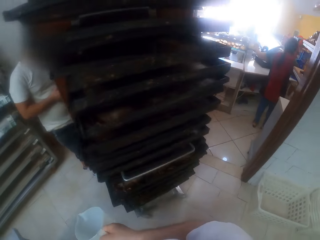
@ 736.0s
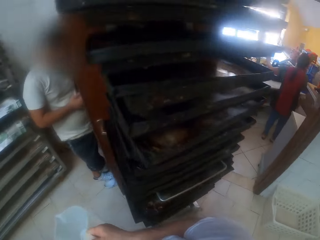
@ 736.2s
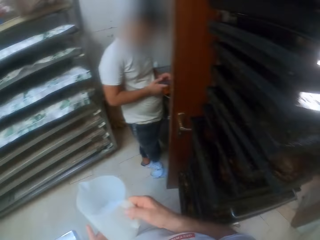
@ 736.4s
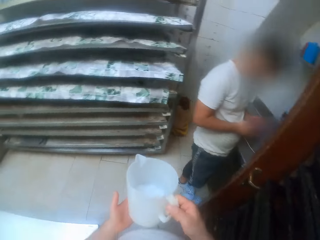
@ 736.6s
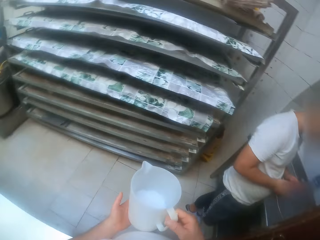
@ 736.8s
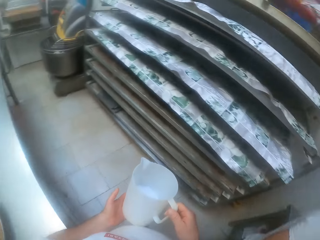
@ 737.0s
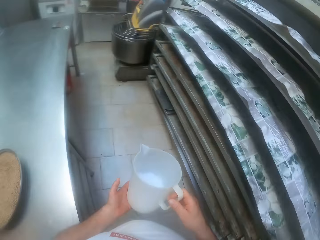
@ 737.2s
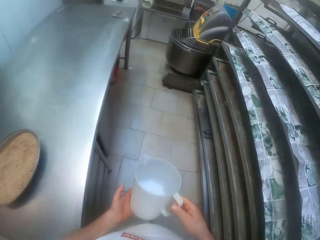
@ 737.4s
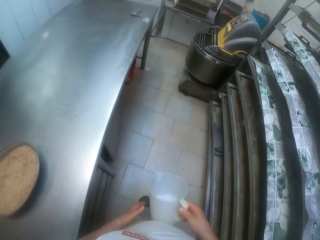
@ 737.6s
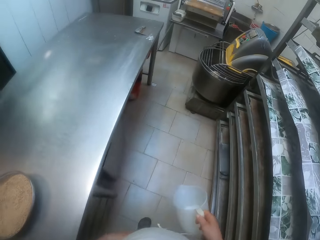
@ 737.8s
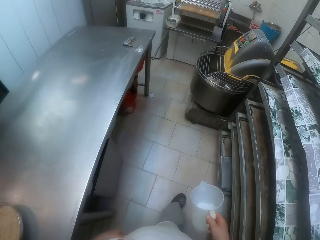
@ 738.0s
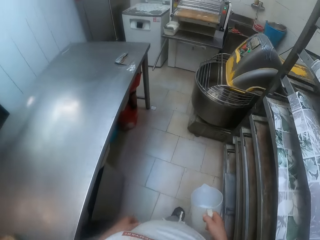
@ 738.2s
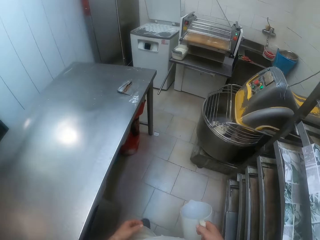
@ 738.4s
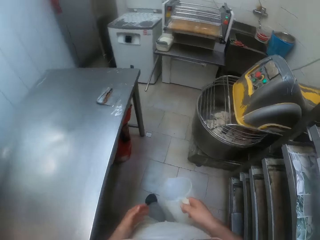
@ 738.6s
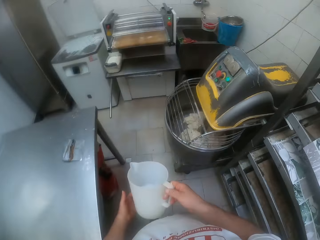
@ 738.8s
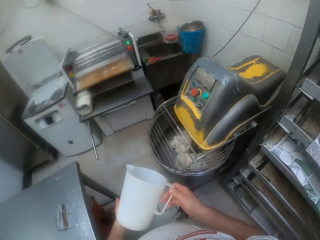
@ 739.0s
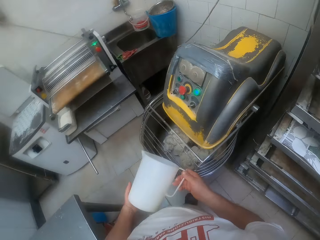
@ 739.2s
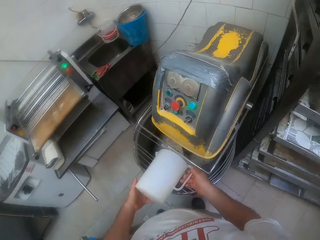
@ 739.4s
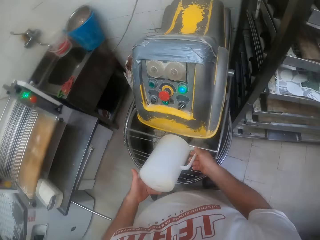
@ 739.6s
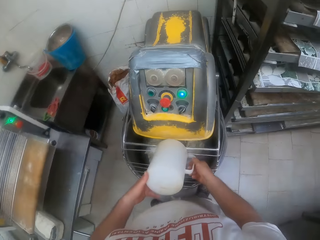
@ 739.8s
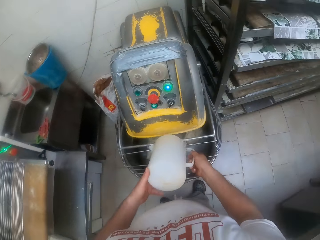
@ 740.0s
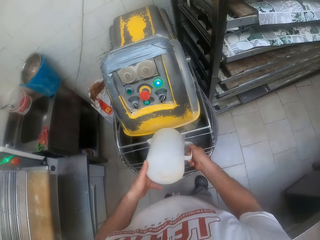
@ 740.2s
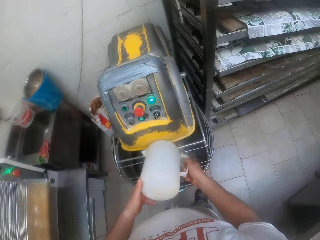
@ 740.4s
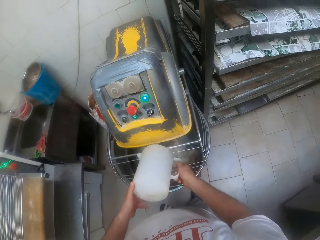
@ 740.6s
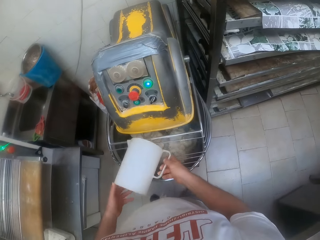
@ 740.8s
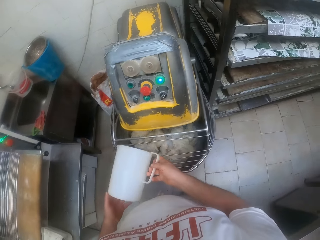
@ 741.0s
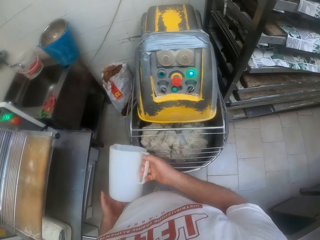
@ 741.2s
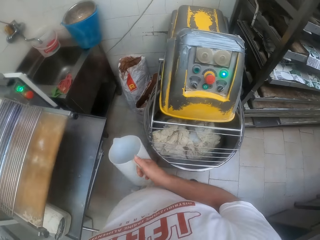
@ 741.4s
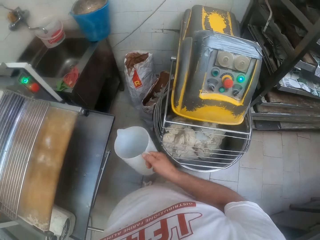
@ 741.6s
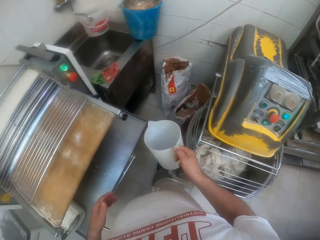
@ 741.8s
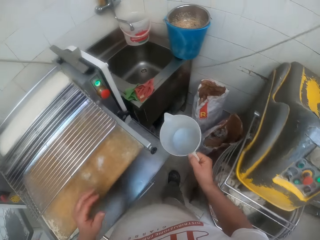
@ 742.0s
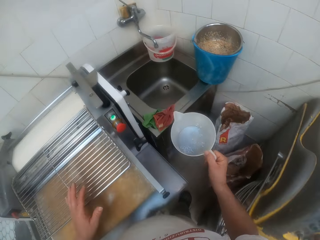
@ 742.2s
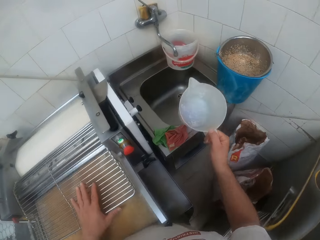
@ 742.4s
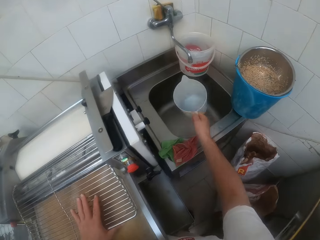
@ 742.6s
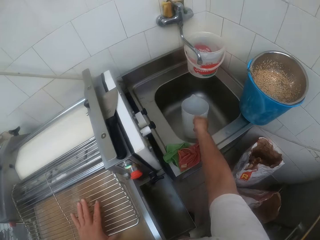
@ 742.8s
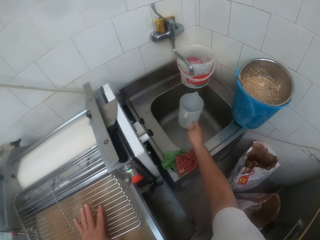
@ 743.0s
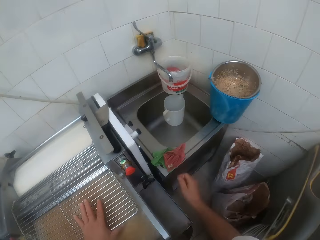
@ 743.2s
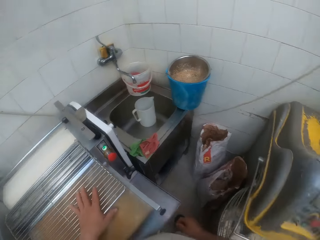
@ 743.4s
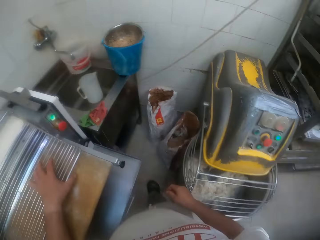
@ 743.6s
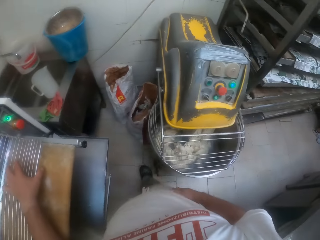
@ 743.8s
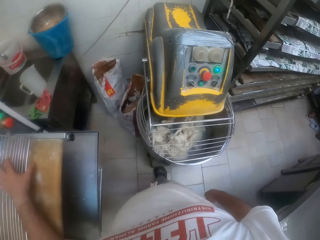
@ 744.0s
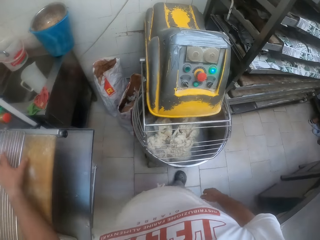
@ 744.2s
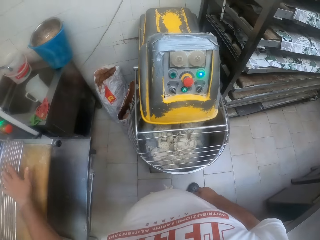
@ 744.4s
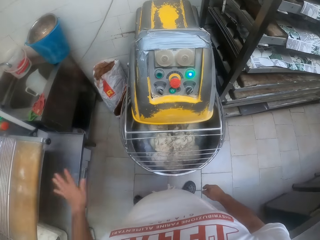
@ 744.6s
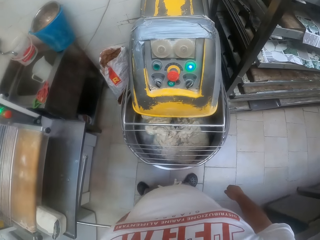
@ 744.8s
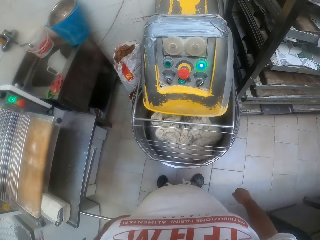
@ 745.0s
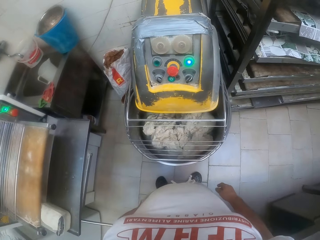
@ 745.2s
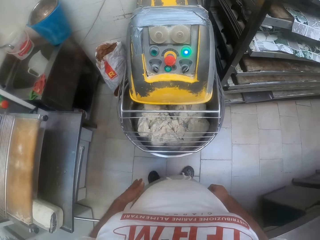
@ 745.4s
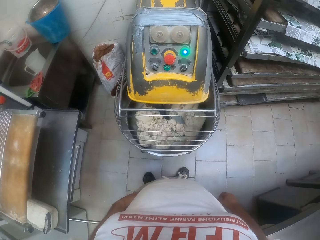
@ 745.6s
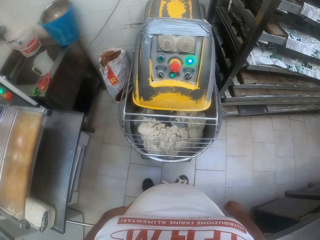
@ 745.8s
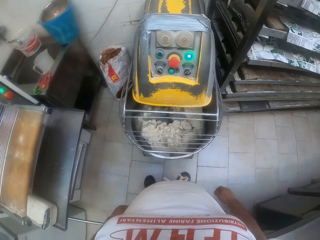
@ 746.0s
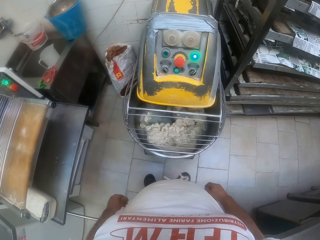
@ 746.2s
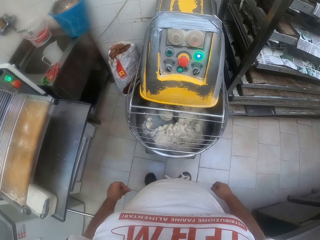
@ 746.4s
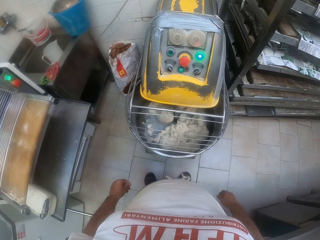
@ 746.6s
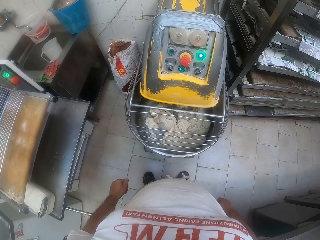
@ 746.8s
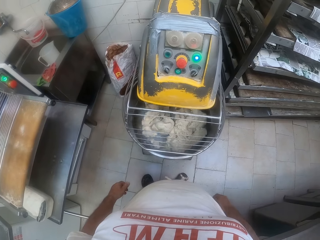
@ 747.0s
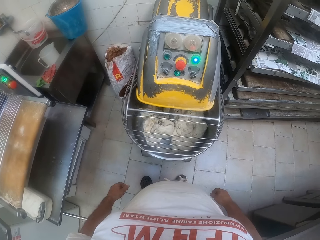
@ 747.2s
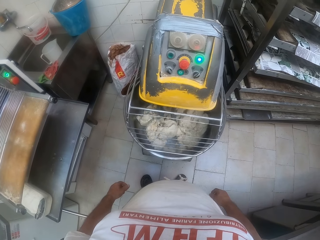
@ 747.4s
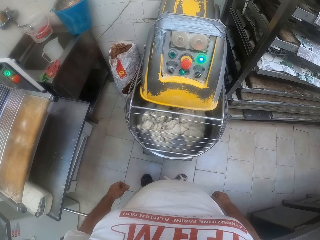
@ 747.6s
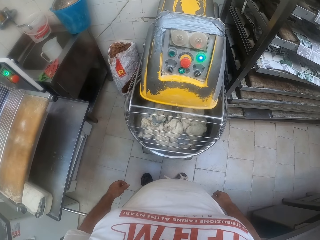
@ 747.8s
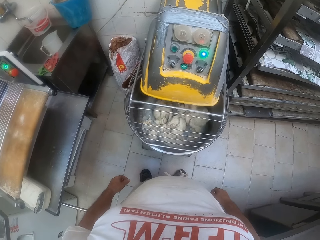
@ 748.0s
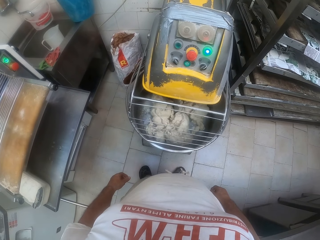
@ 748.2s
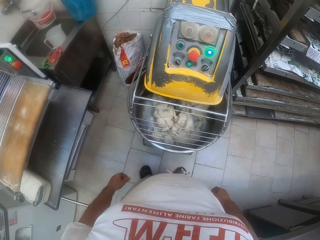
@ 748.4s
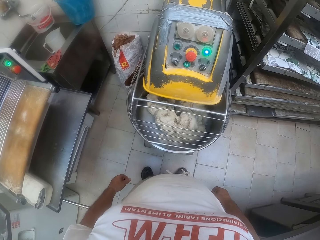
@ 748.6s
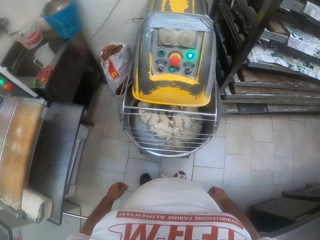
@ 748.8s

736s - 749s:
The camera wearer holds the jug with both hands. He holds the jug with his right hand. He holds the jug with both hands. He pours the flour inside the dough mixer with both hands. He holds the jug with his right hand. He touches the dough spreader with his left hand. He drops the jug in the sink with his right hand. He looks around the bakery. He stares at the dough inside the dough mixer.

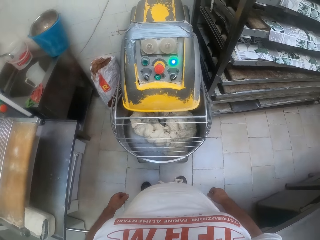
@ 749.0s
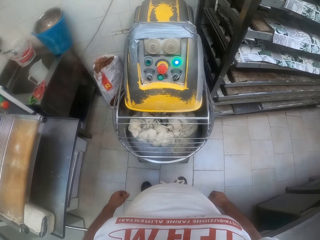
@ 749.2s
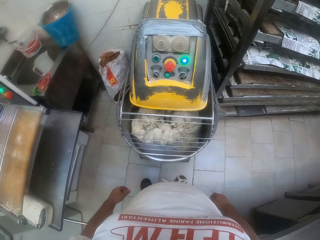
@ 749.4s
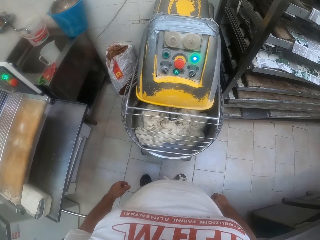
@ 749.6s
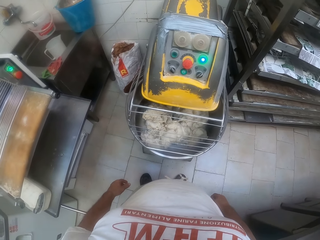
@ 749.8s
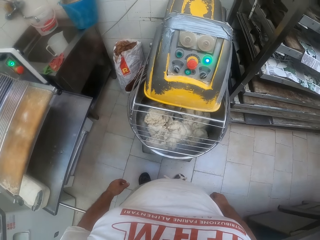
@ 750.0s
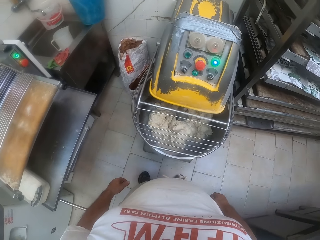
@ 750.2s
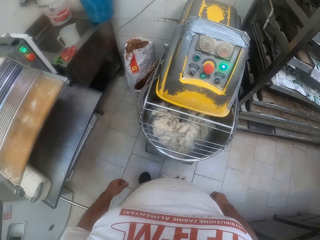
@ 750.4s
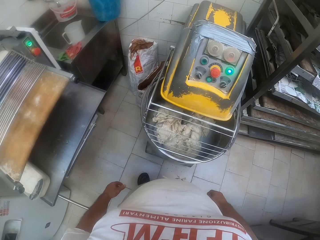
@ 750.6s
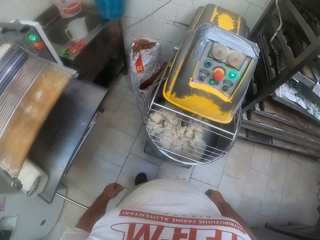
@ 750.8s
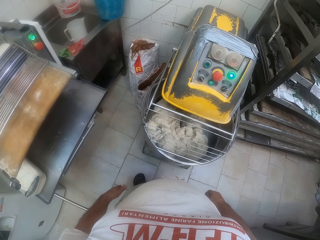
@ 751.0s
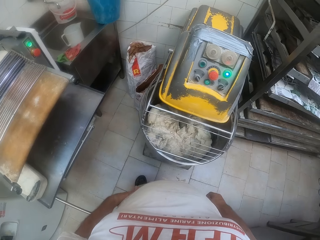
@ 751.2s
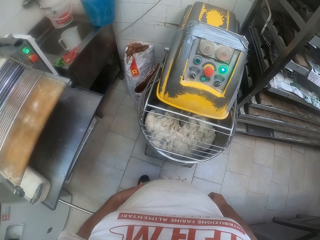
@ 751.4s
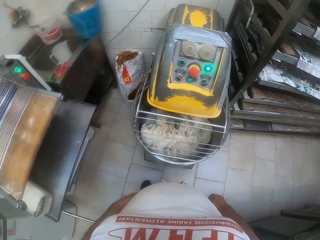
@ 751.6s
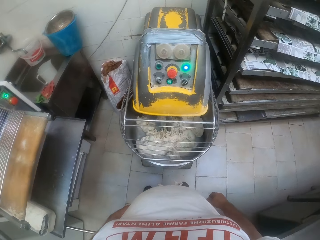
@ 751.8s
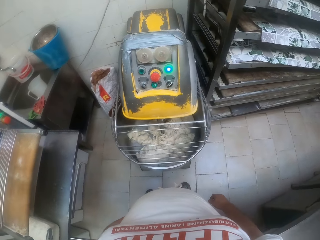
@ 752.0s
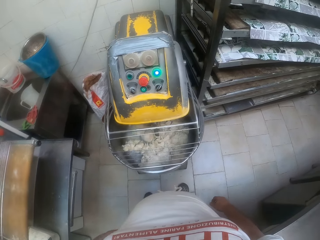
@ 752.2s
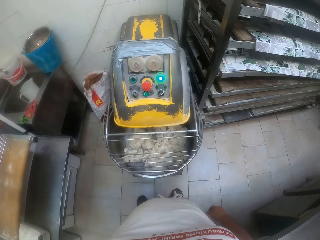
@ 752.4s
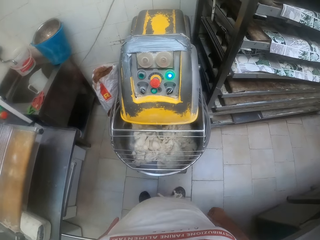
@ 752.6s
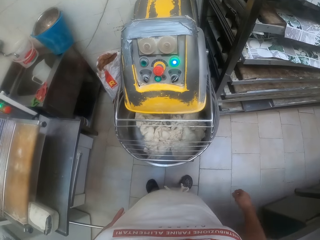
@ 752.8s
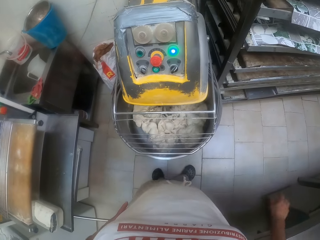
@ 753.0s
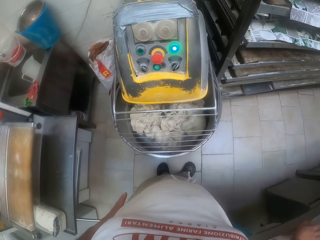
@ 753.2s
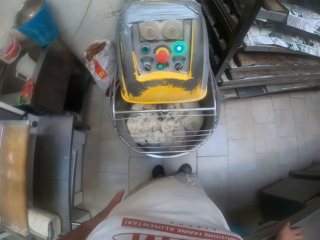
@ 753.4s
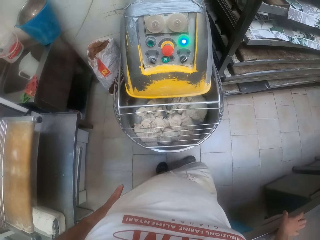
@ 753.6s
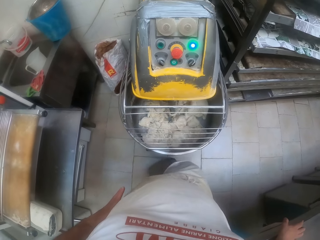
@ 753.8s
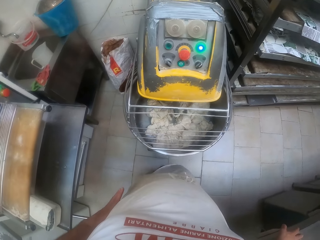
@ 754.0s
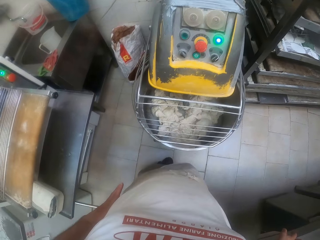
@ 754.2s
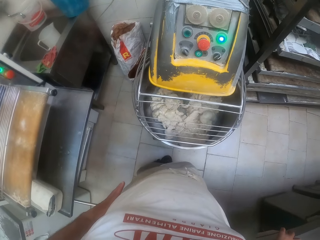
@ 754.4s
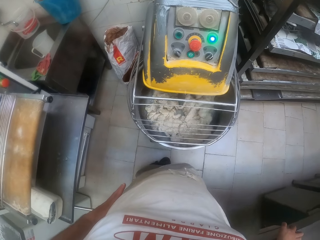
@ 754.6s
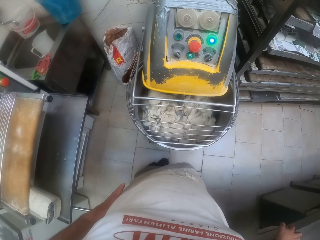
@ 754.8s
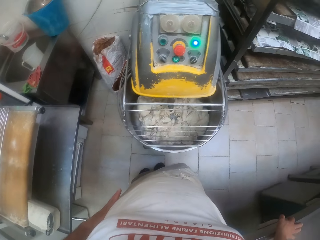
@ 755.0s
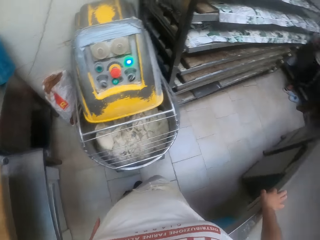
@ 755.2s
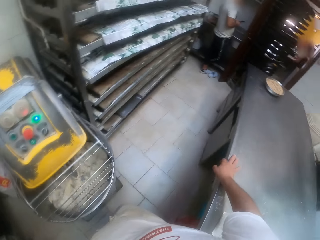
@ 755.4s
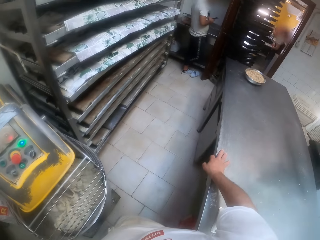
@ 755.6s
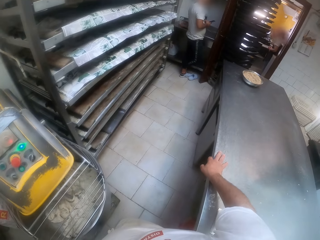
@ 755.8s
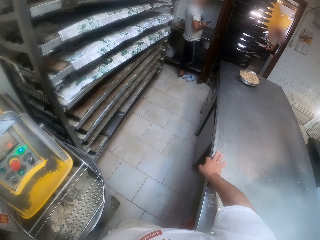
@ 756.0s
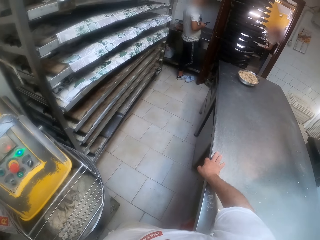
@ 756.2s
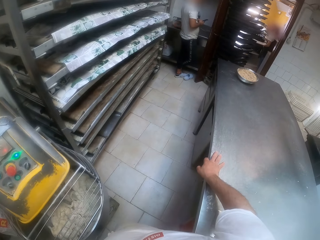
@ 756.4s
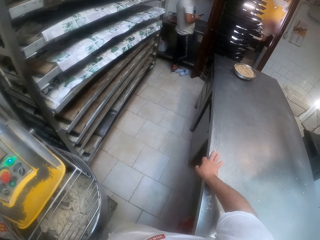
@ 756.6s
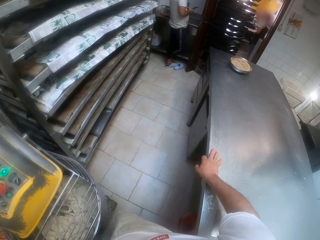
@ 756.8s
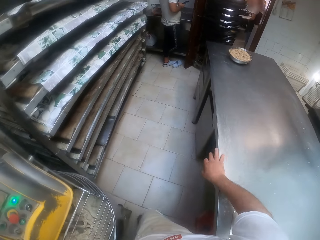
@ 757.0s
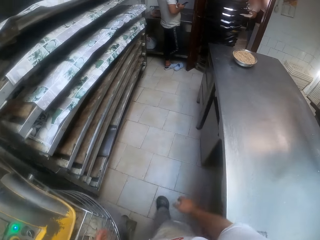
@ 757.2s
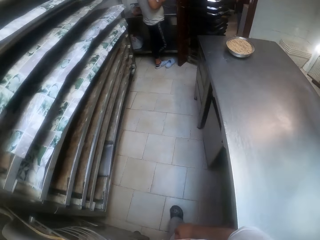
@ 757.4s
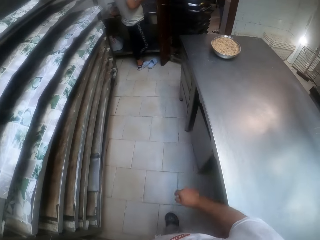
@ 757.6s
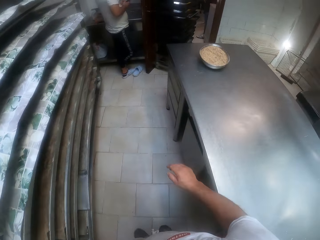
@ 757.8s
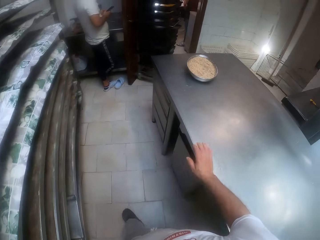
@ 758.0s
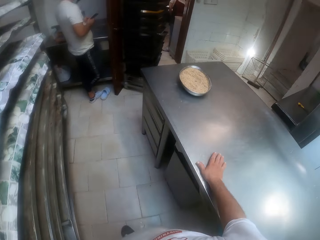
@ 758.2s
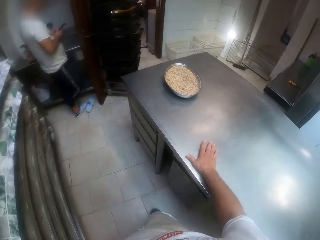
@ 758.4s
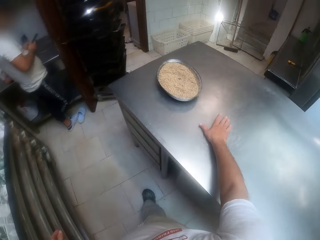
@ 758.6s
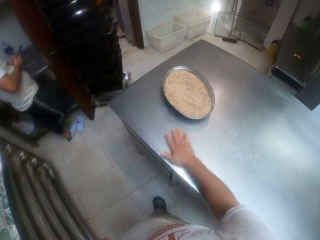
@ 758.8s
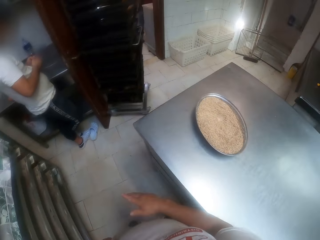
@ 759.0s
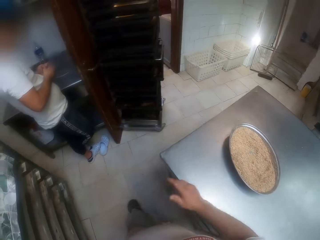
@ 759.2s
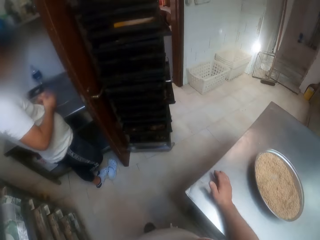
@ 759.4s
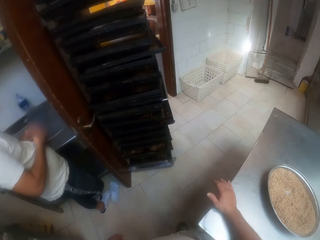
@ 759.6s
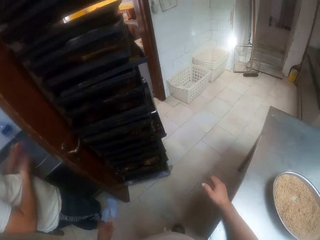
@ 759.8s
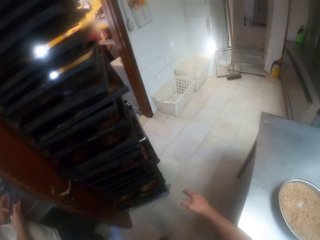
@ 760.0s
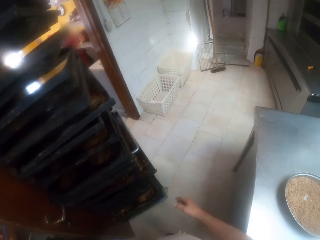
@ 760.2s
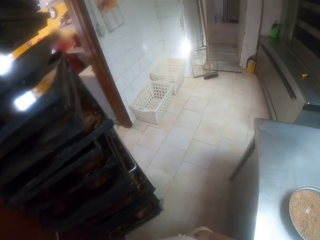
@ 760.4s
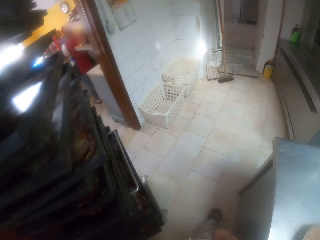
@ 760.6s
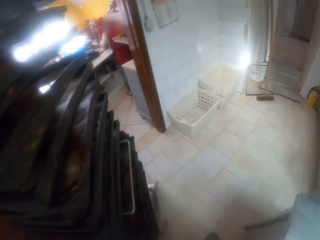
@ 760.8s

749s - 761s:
The camera wearer places his right hand on the table. He looks around the bakery. He stares at a person. He walks around the bakery. He wipes the table with his right hand.
